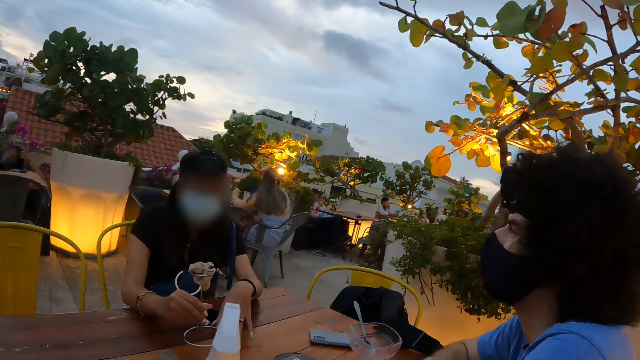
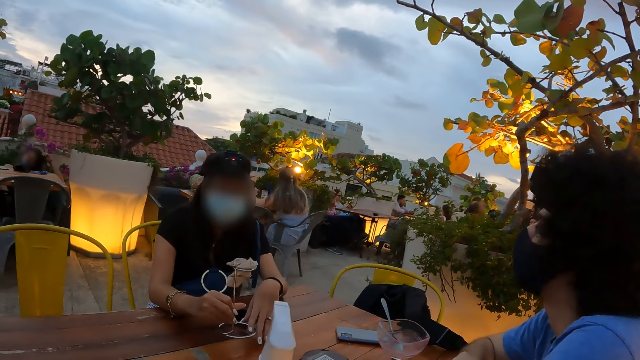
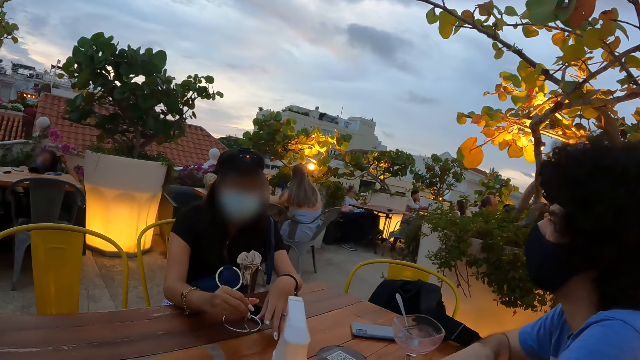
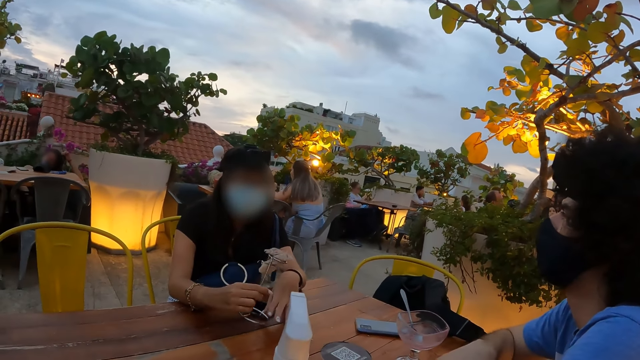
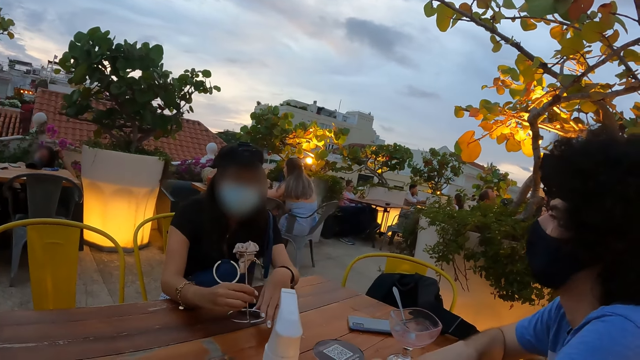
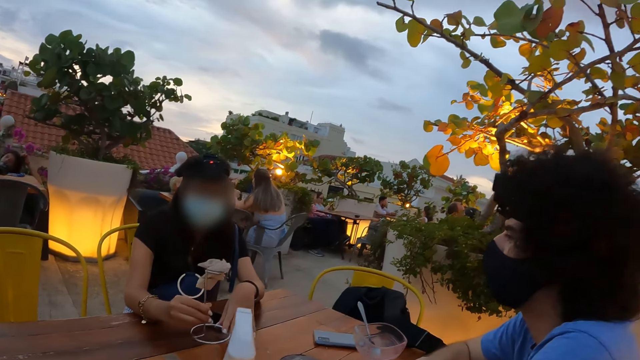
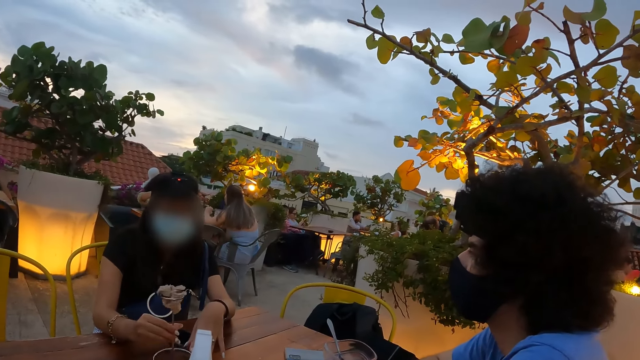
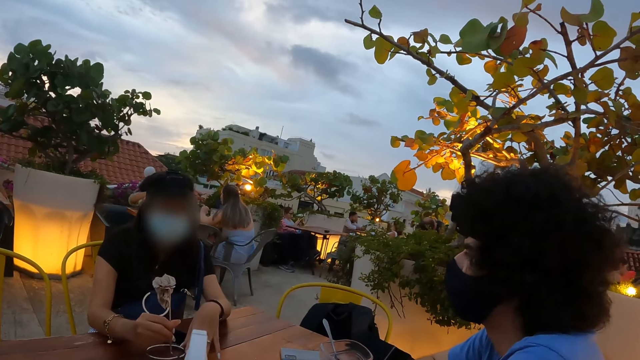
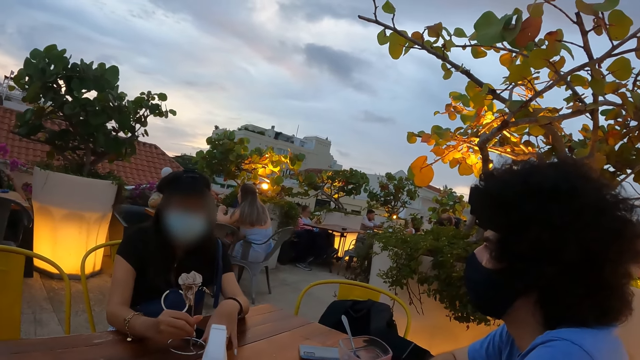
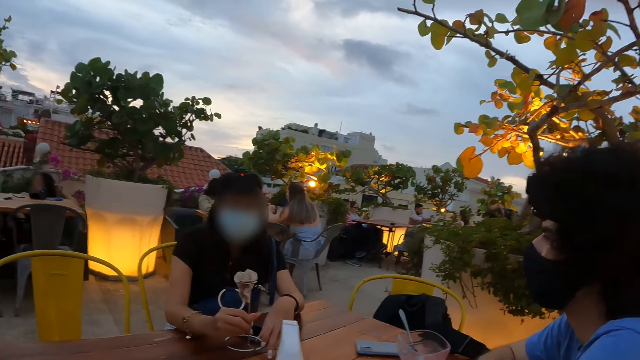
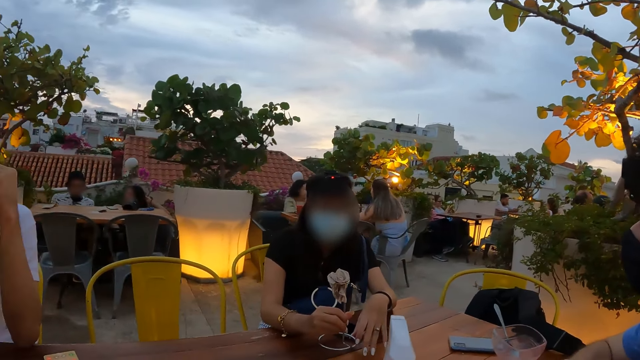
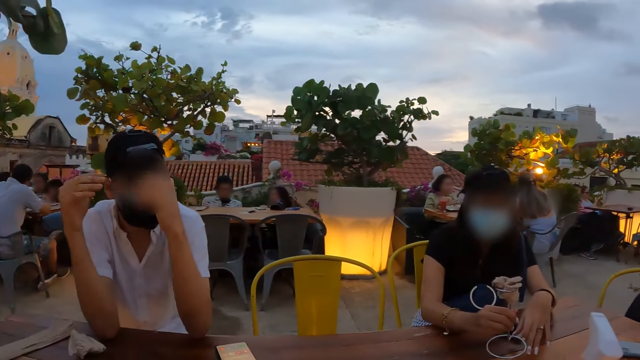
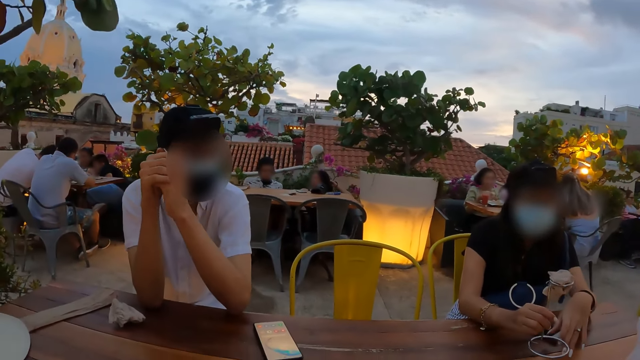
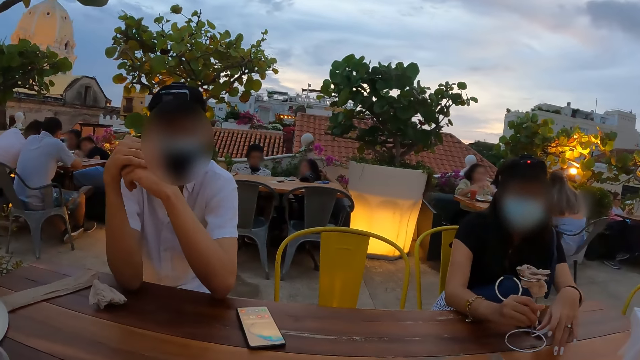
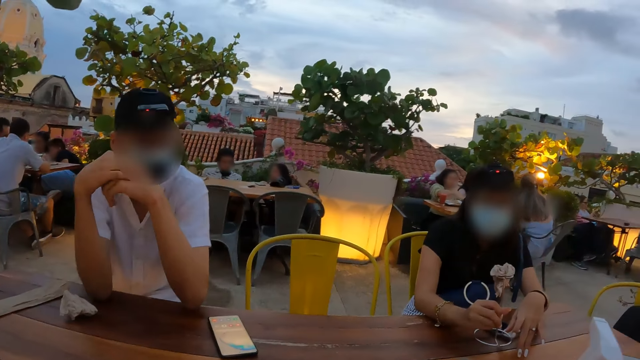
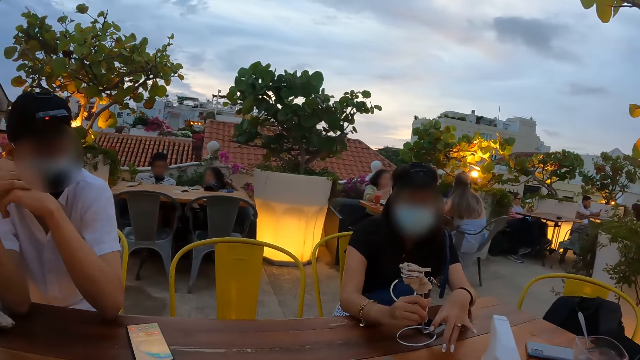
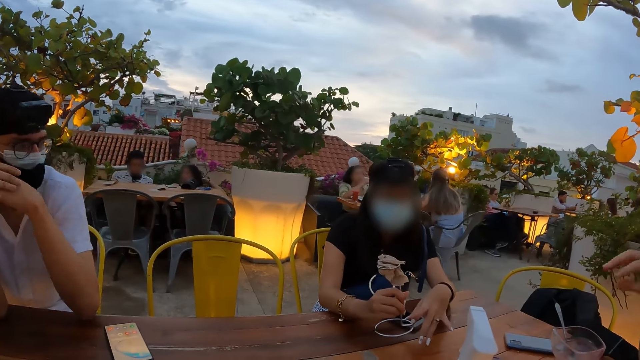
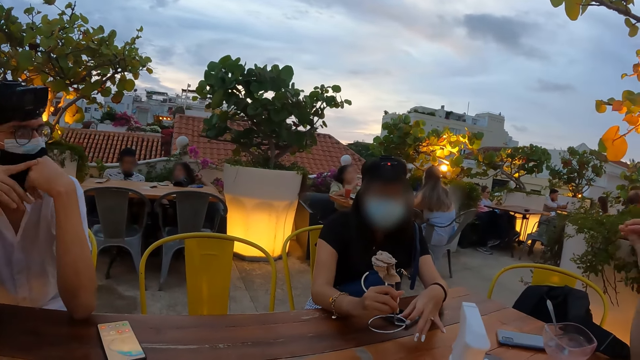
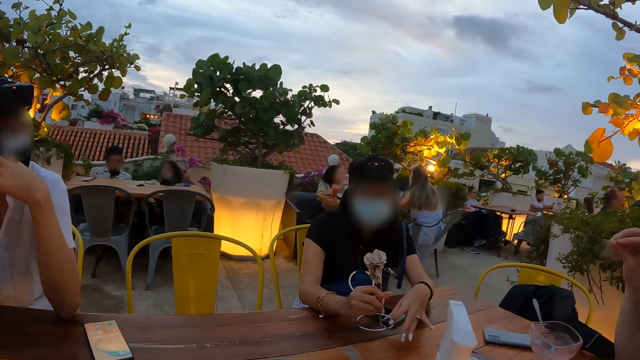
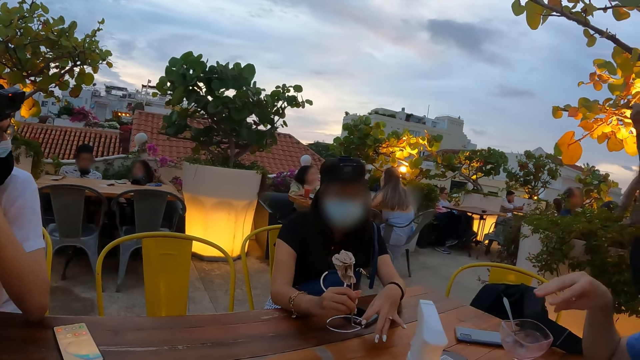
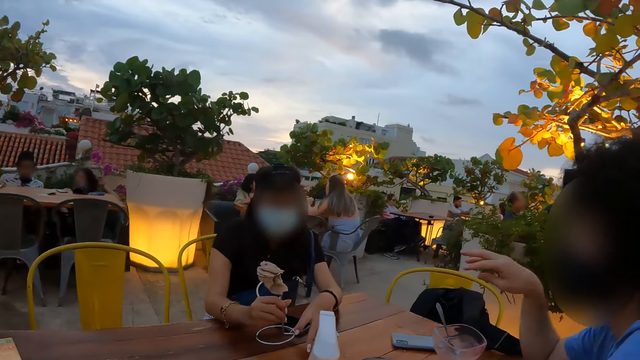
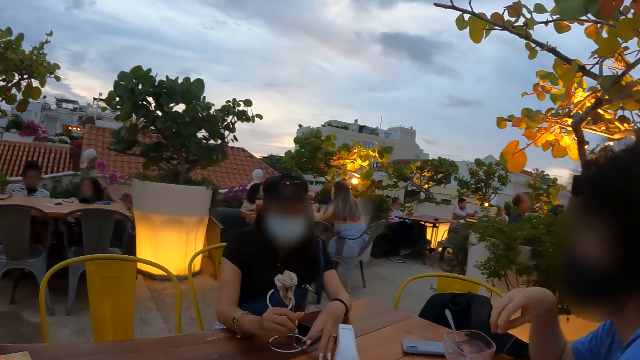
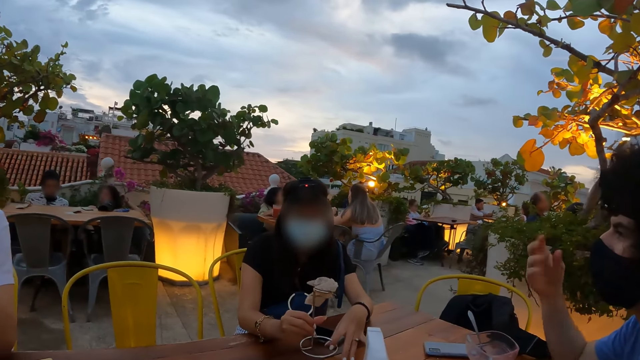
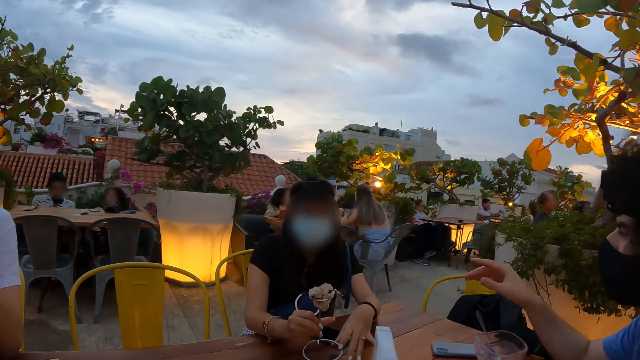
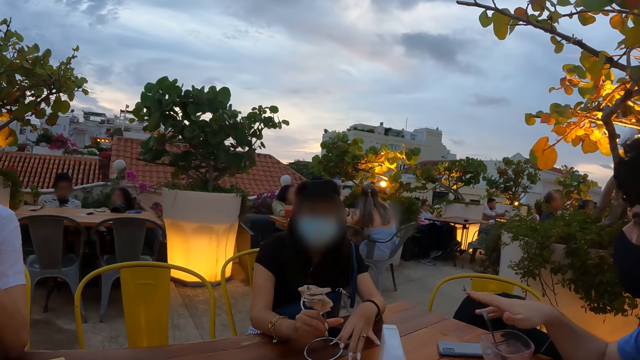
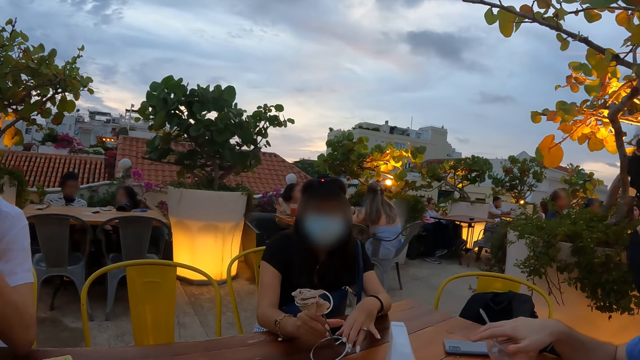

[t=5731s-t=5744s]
The camera wearer interacts with a person. They interact with another person. They look at the right hand of a third person.

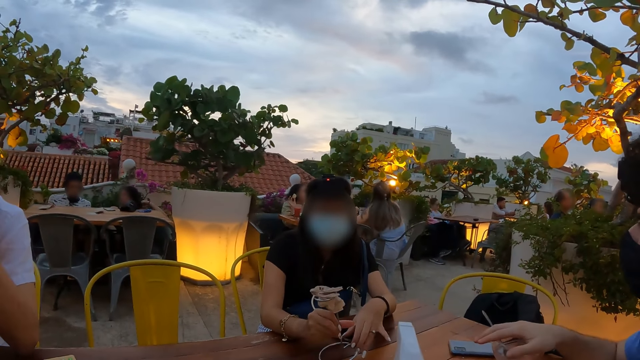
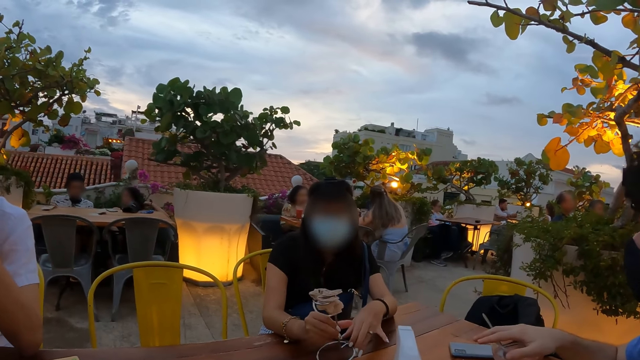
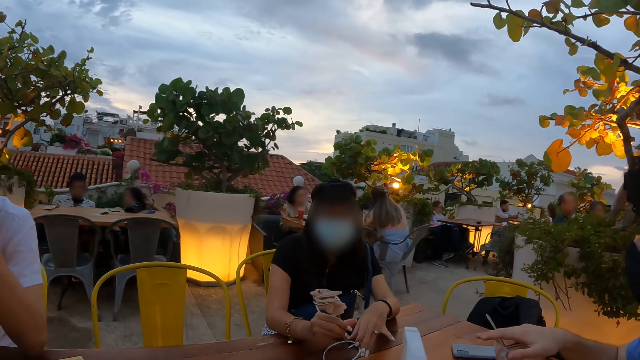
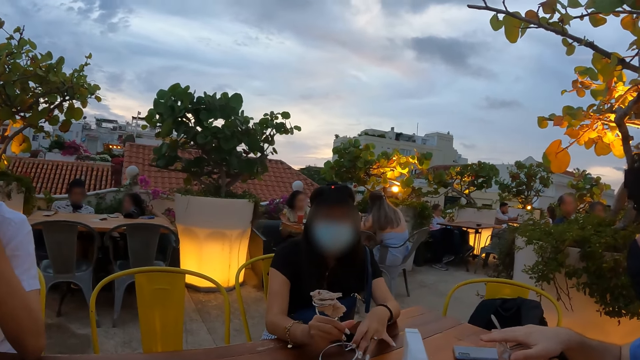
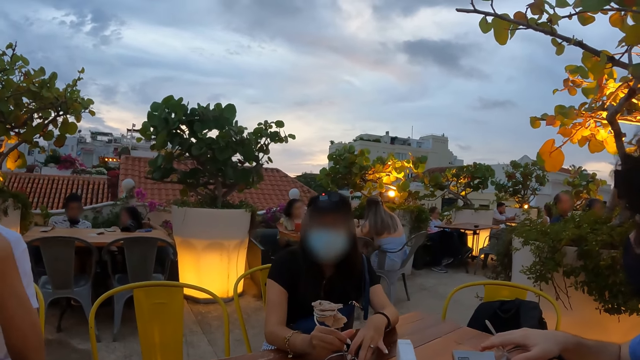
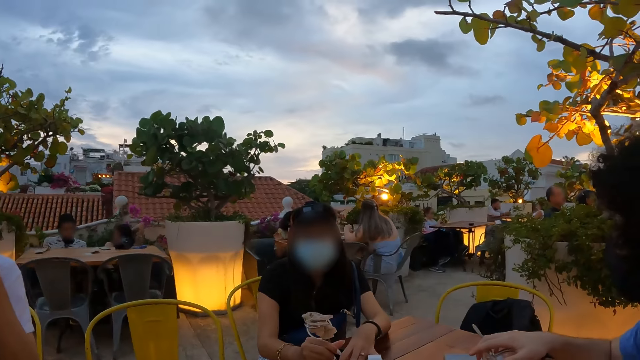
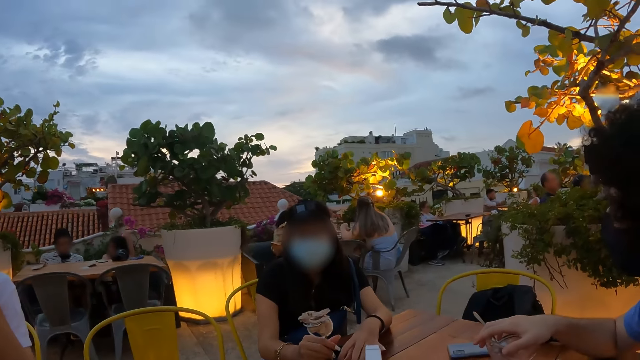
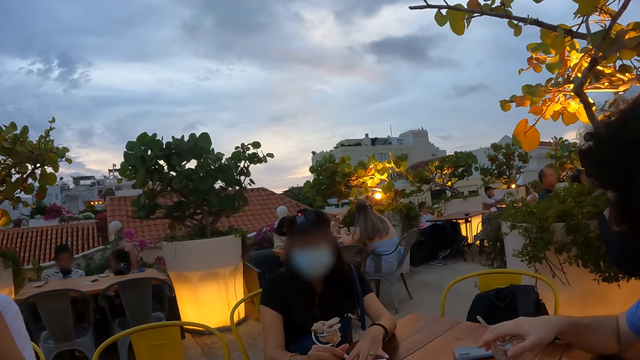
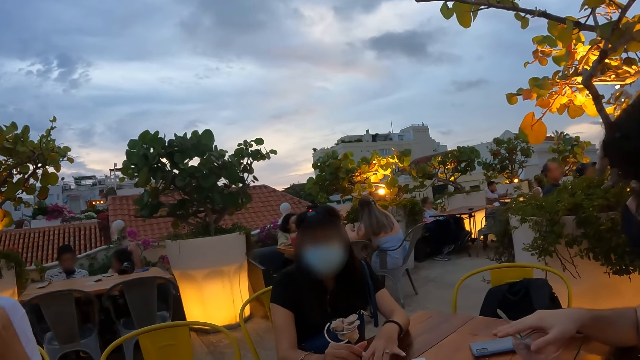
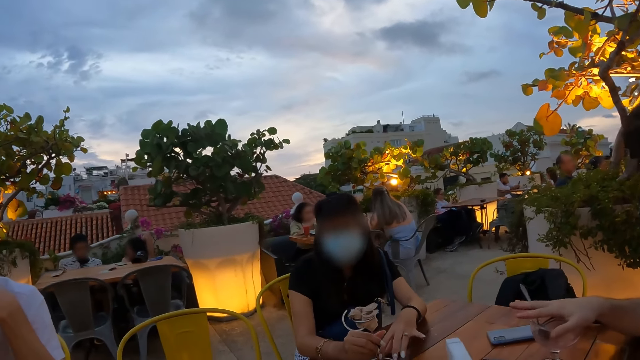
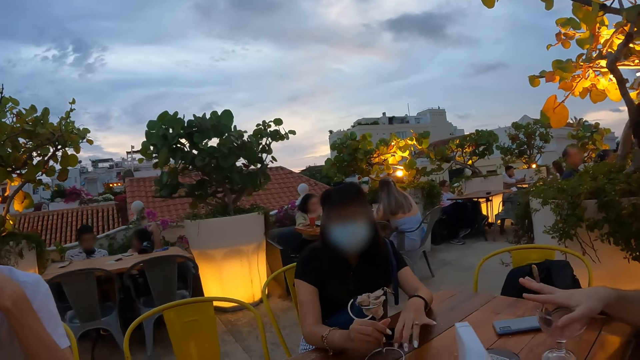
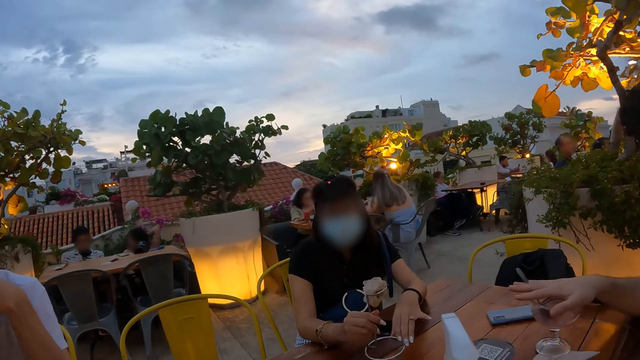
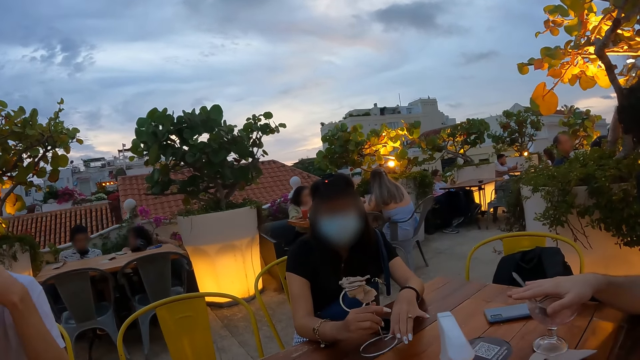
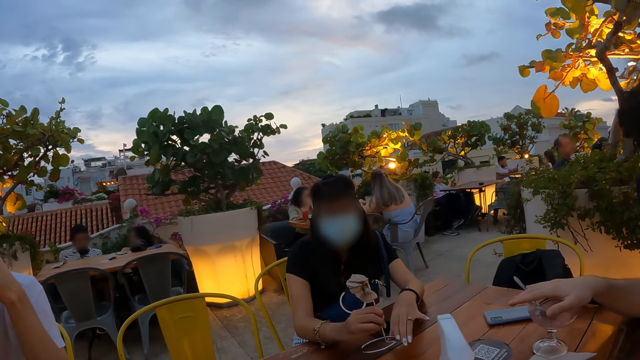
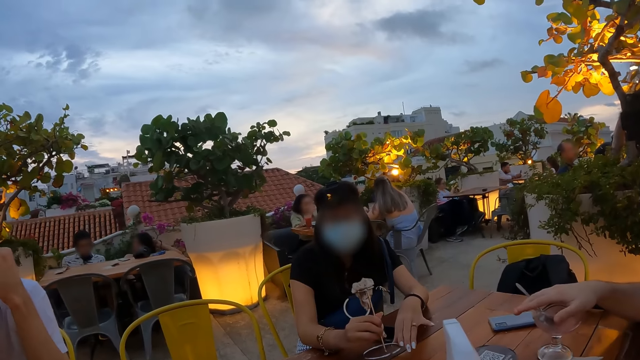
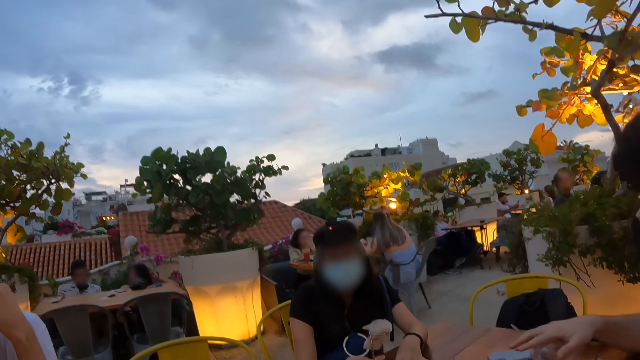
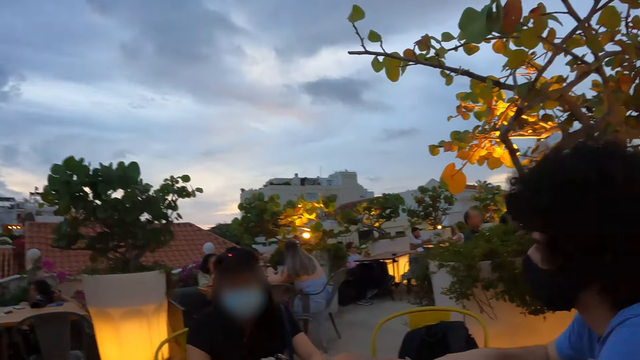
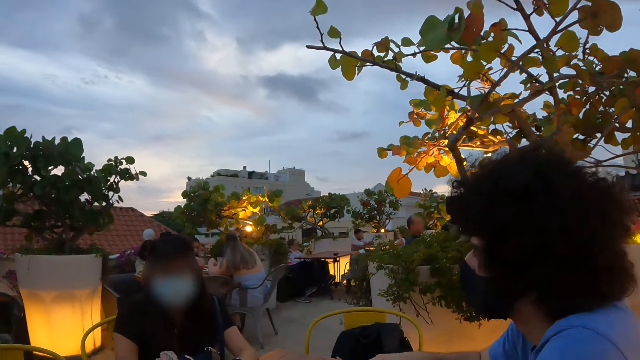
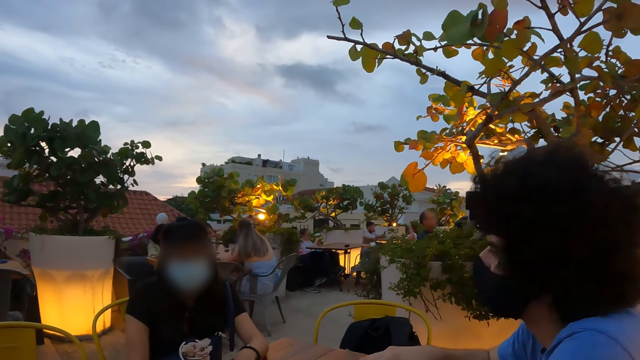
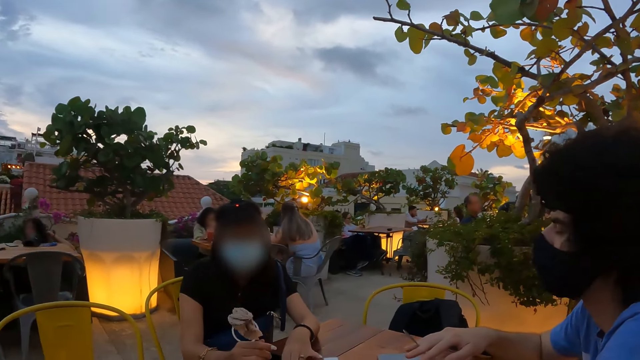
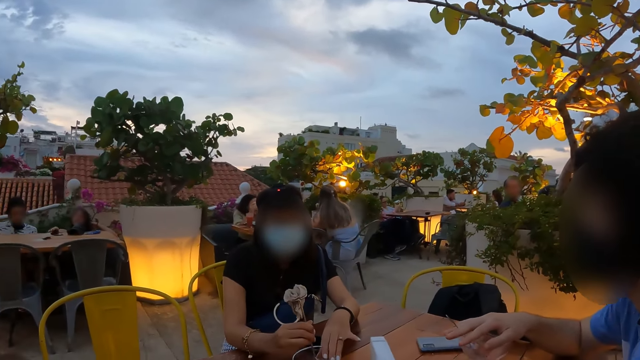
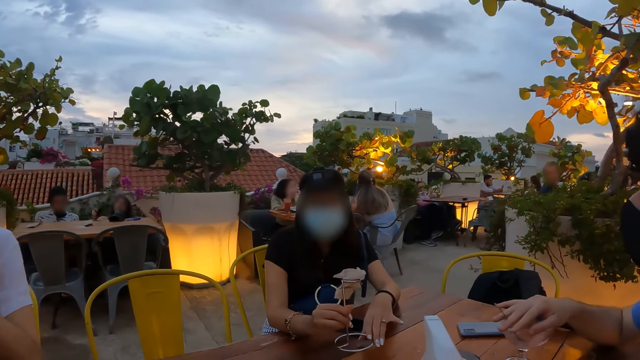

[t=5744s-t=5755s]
The camera wearer looks at a person. They interact with the person. They look around the compound.
